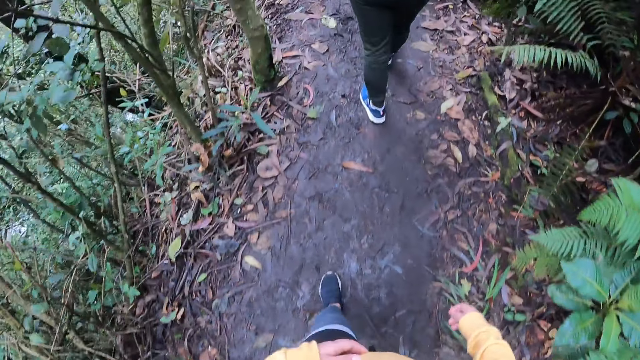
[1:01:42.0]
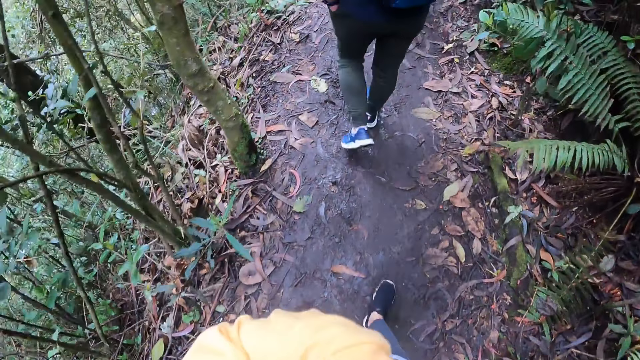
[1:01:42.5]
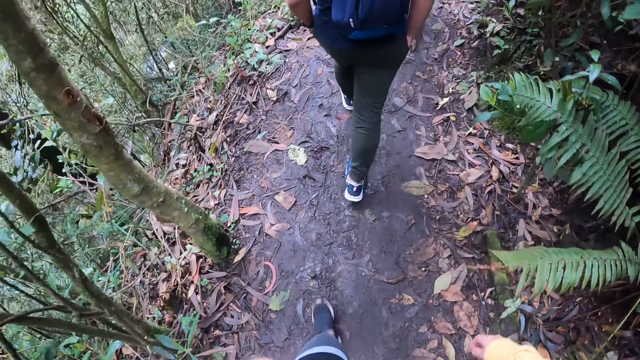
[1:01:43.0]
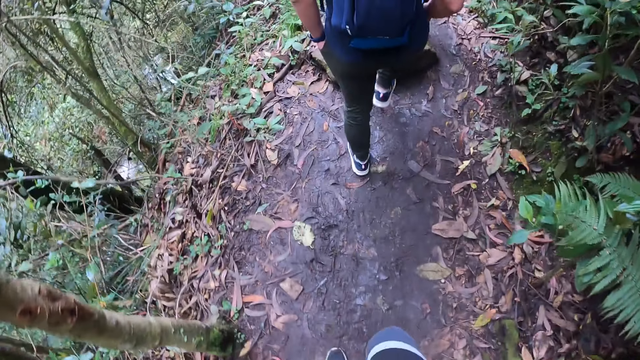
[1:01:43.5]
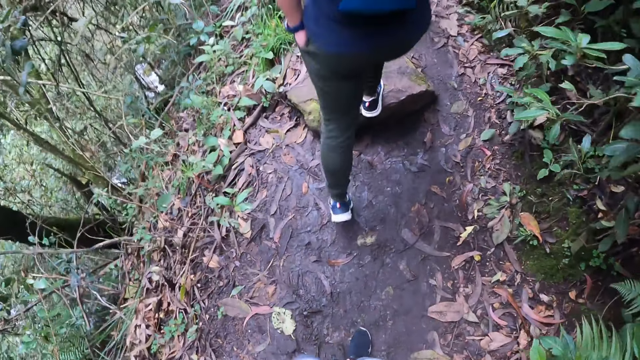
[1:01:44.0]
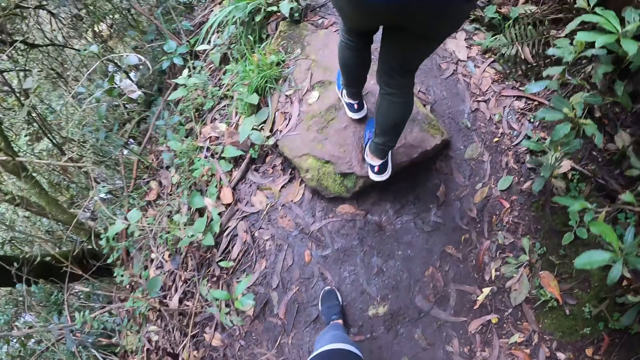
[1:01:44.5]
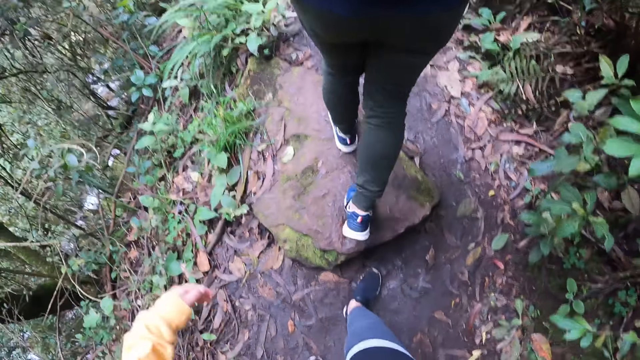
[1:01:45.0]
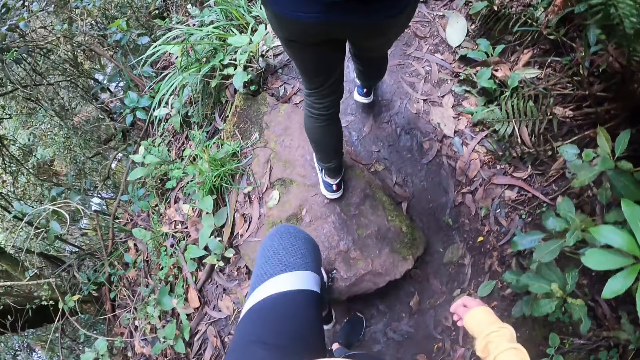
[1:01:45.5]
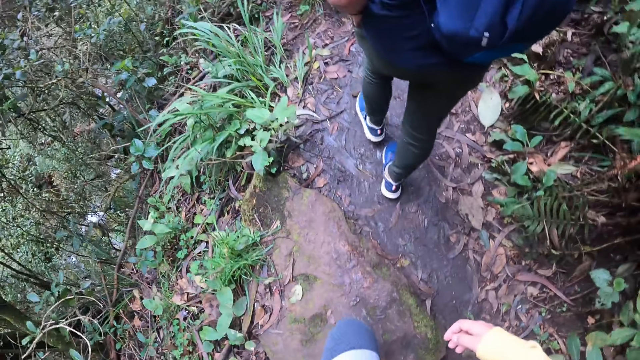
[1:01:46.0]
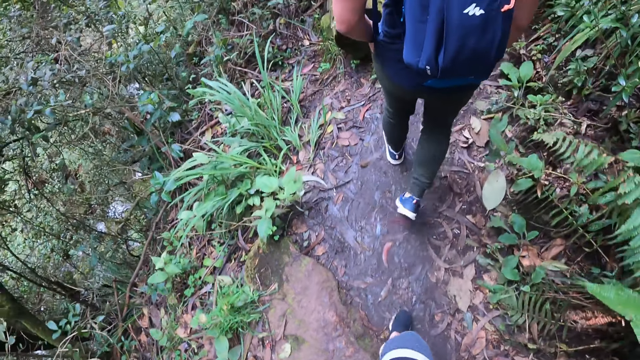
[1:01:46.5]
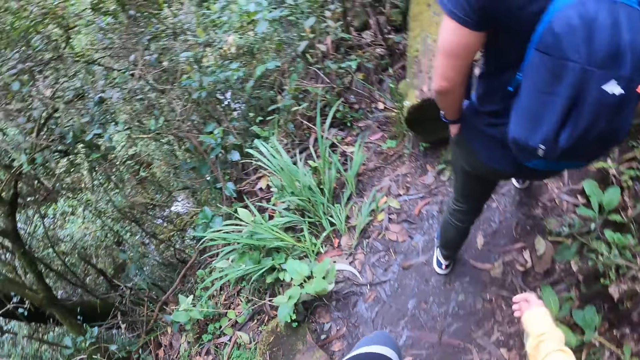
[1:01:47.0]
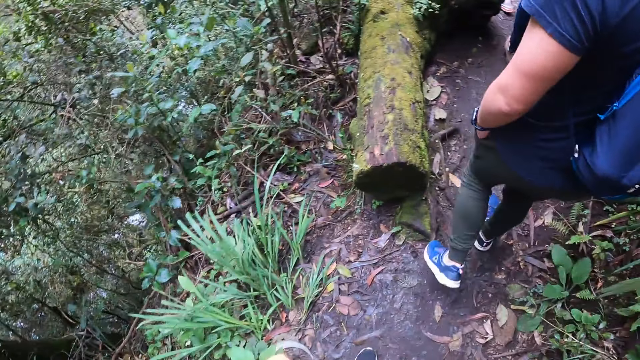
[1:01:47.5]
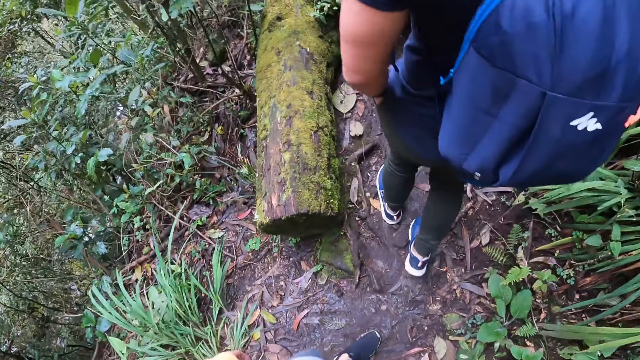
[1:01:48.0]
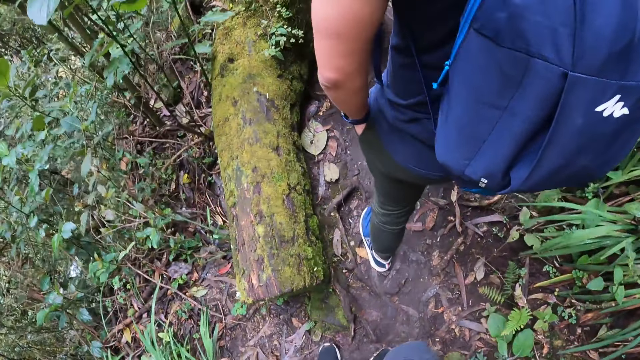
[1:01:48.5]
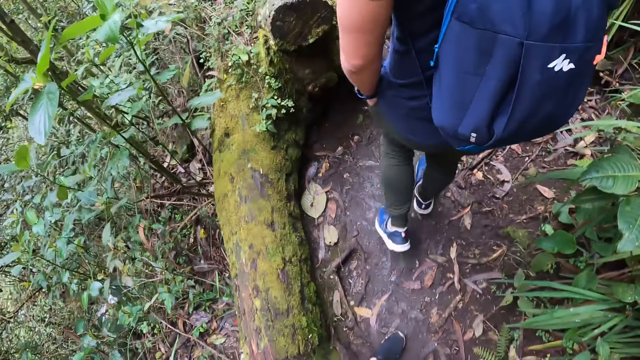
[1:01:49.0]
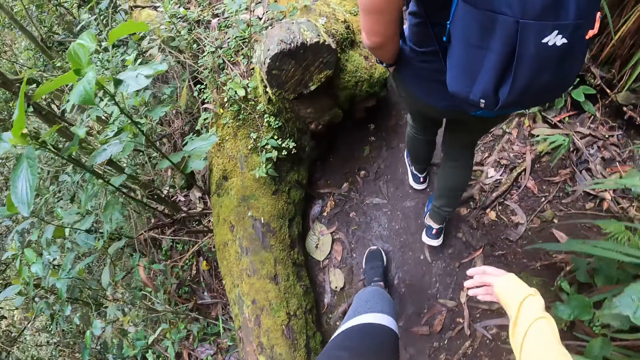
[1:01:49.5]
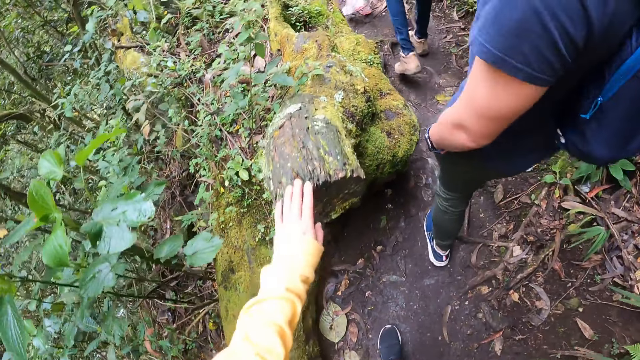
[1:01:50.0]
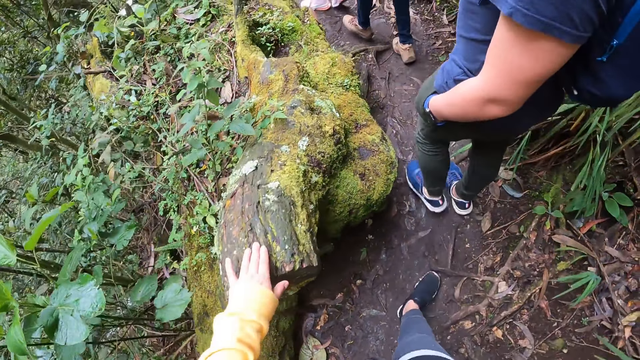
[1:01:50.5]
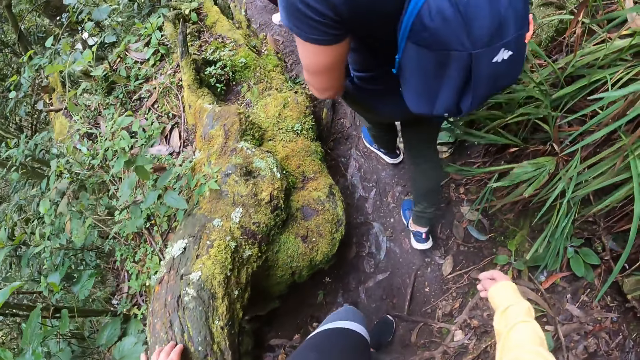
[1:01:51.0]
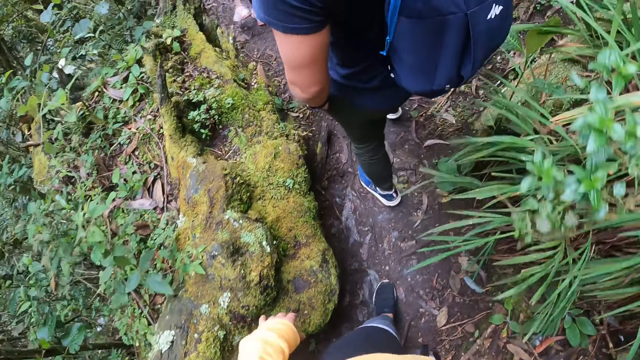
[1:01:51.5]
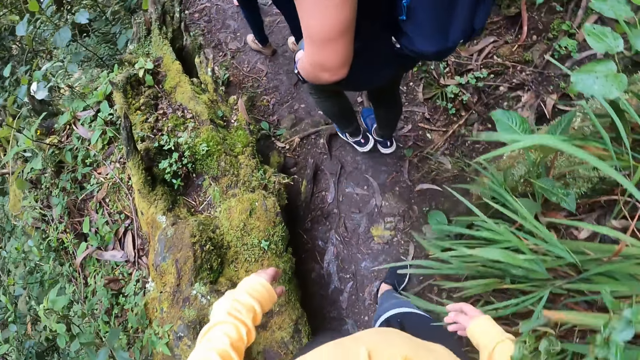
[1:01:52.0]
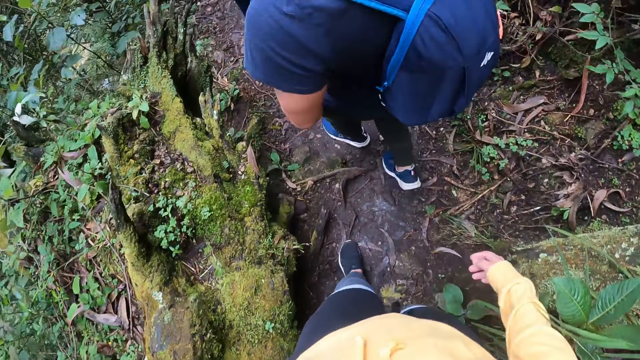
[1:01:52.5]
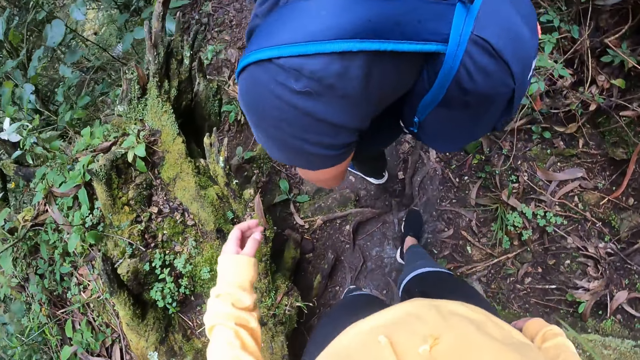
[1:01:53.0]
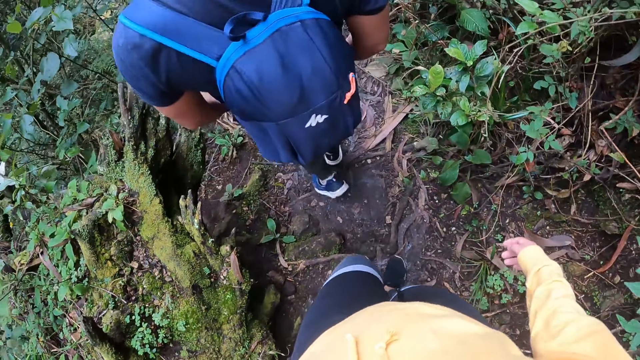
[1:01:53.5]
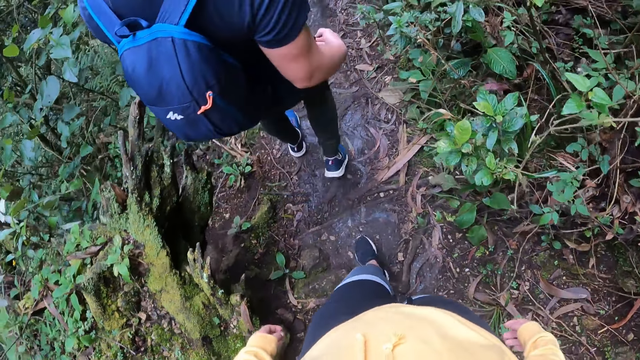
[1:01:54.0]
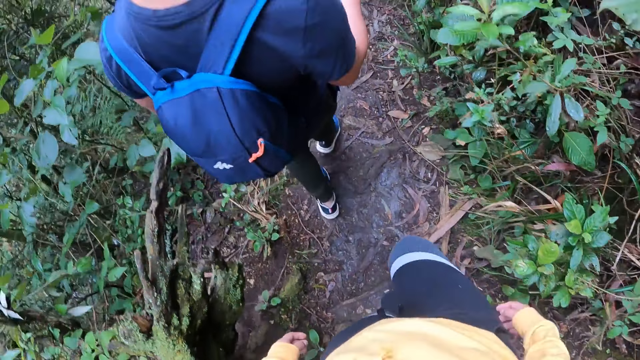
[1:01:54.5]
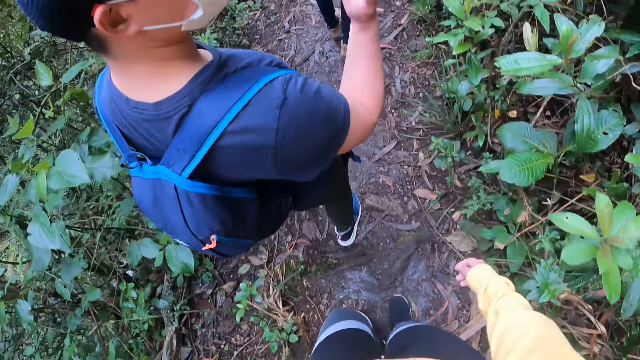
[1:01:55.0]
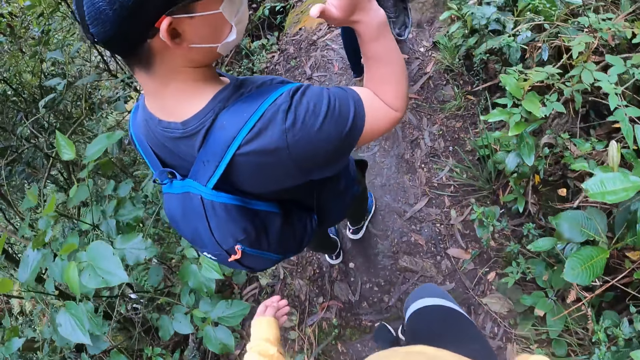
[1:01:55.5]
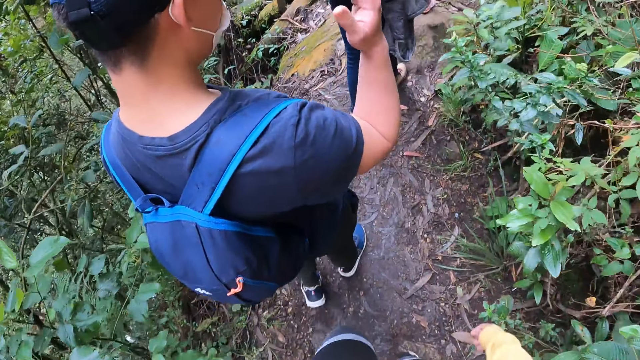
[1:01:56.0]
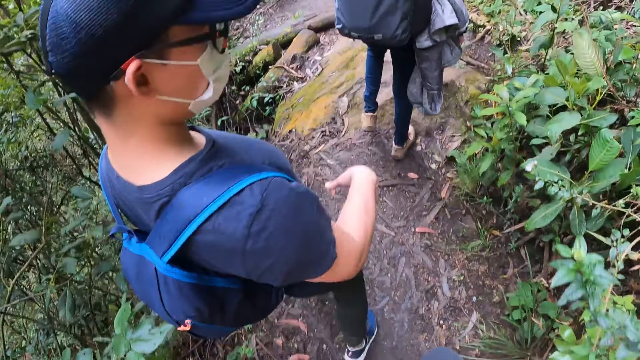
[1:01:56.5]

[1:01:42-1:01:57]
The camera wearer steps onto a rock. She walks in the woodland. She places her left hand on a log or tree trunk on the ground. She removes her hand off the tree trunk. She walks in the woodland.

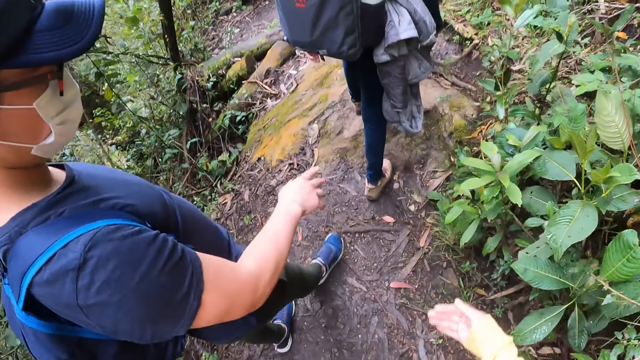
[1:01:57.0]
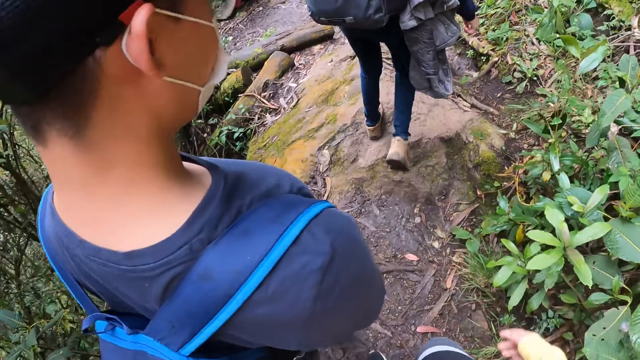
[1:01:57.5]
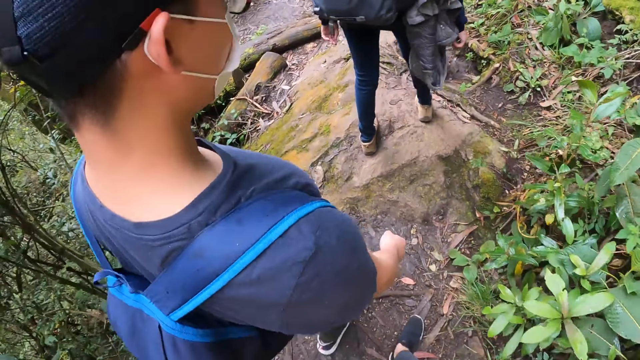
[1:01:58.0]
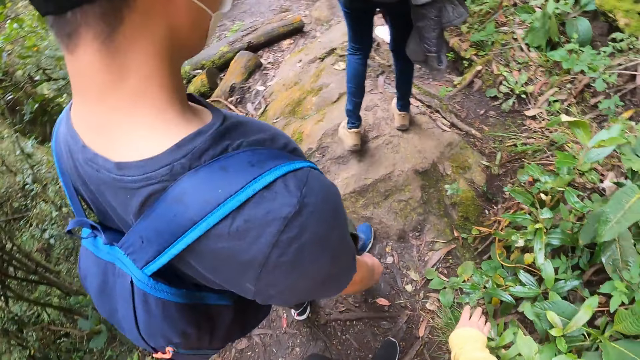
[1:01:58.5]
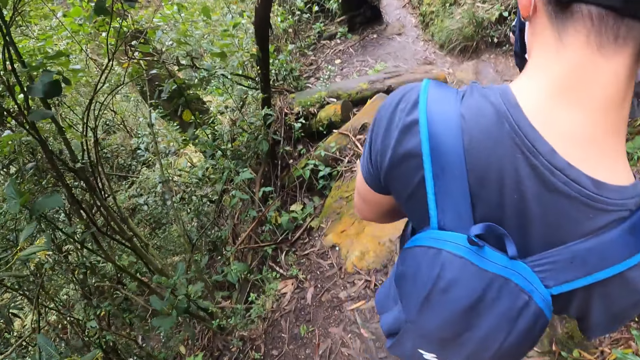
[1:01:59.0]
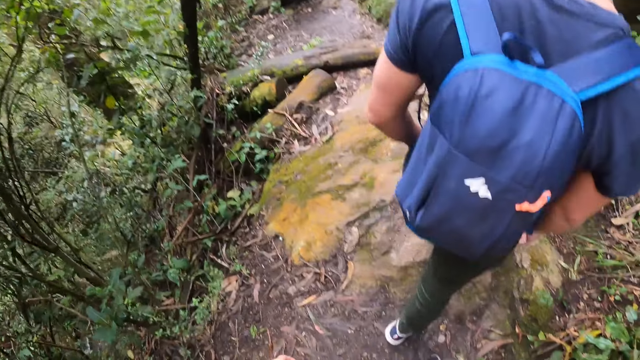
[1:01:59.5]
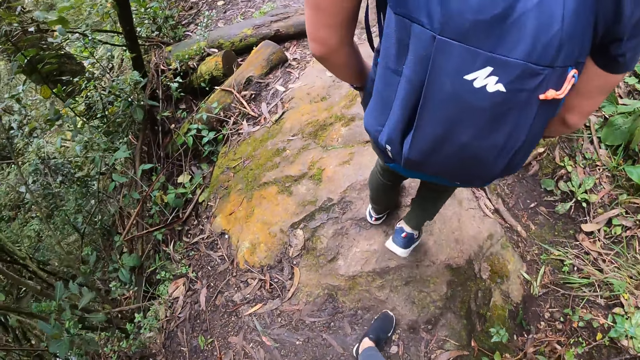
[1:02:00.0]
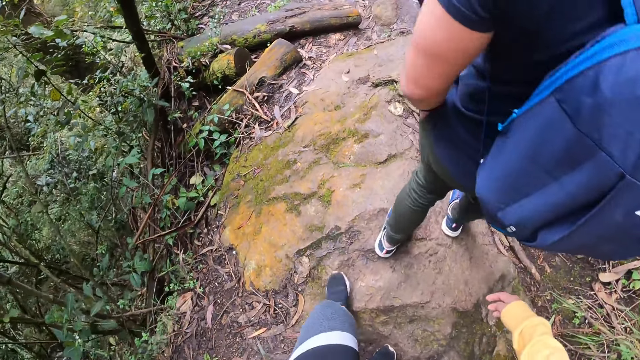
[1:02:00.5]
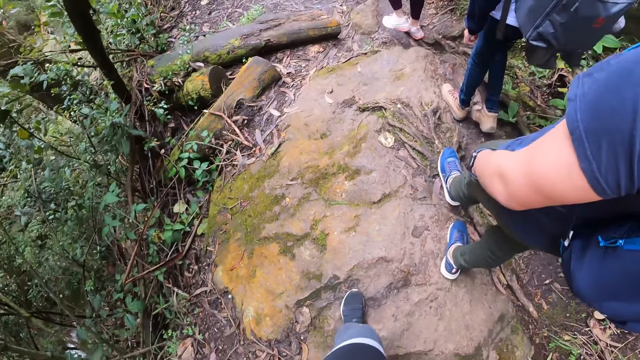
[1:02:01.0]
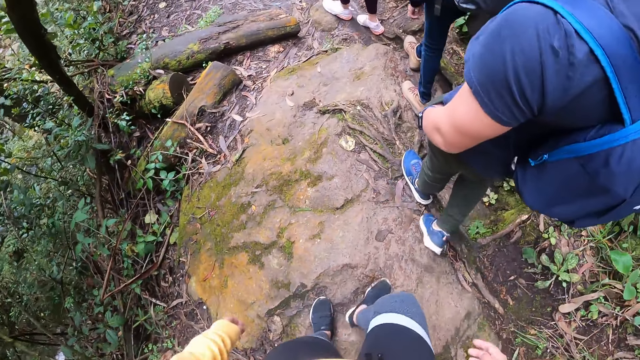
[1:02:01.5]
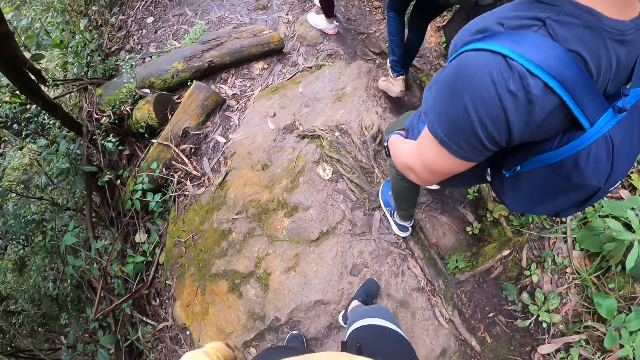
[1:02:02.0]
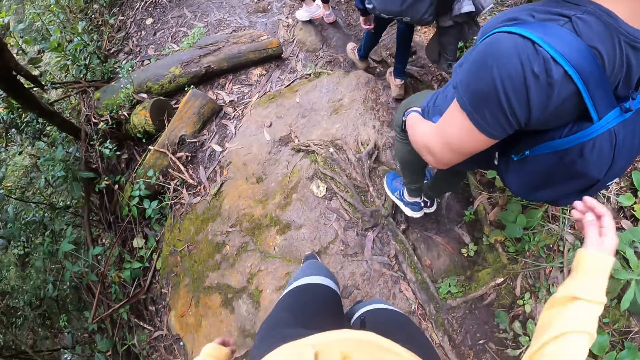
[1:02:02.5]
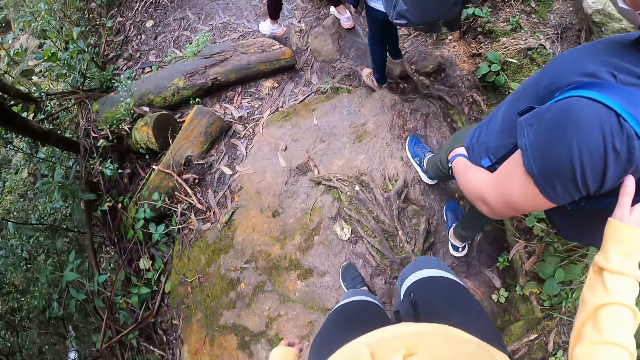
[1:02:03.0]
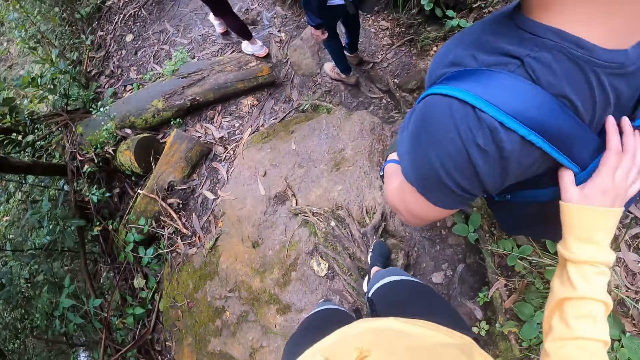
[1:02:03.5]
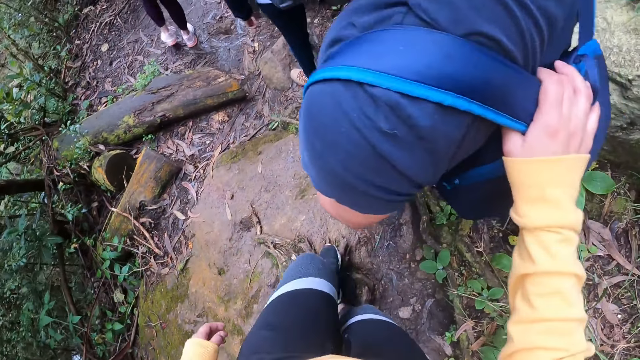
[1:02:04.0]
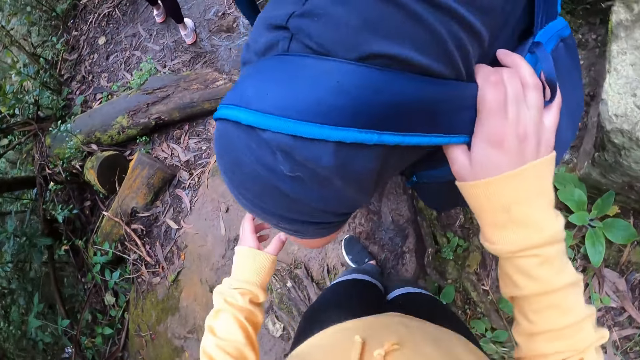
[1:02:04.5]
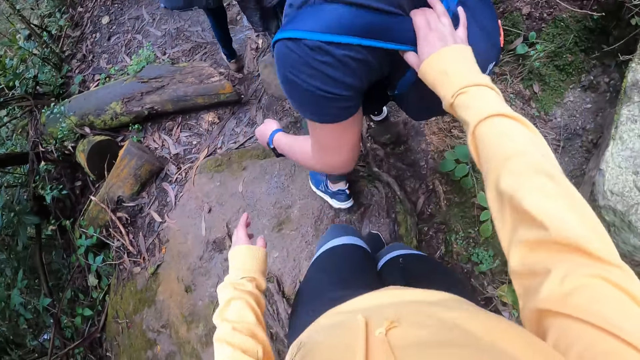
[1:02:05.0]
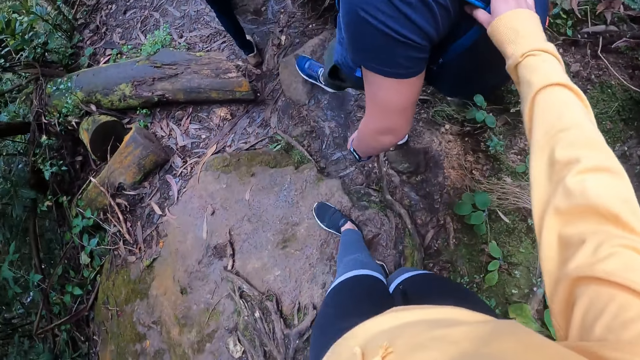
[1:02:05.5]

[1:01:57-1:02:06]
The camera wearer touches the back of a man. She holds a bag on the back of the man with her right hand. The man pulls his left hand out of his left pocket. The camera wearer holds the man's left arm.
